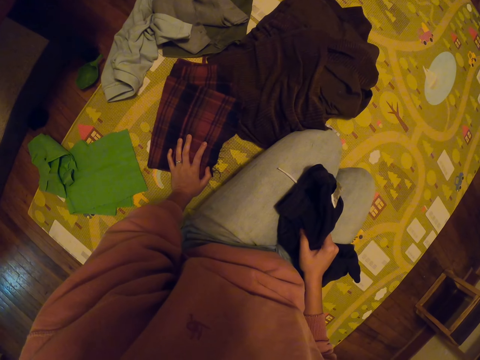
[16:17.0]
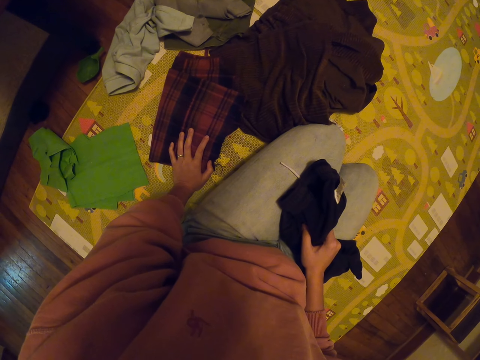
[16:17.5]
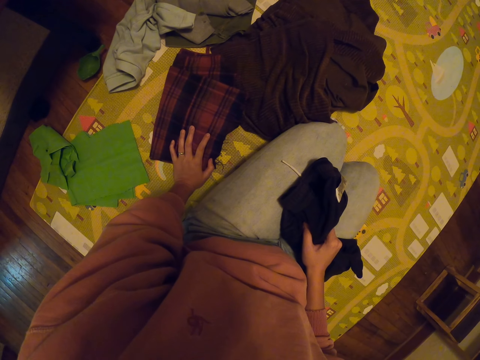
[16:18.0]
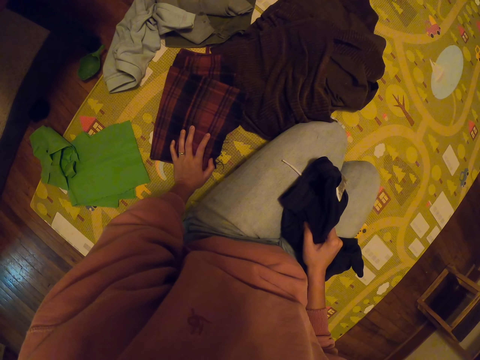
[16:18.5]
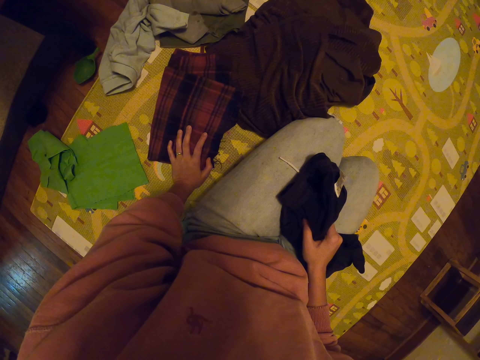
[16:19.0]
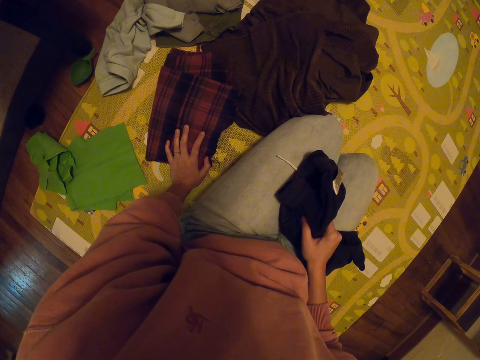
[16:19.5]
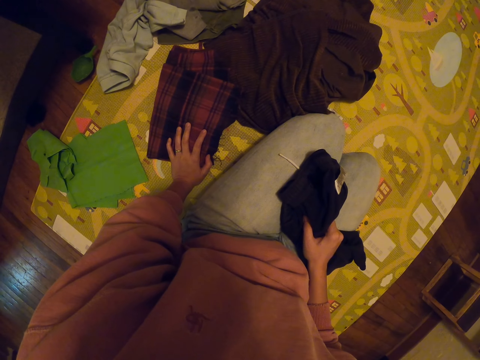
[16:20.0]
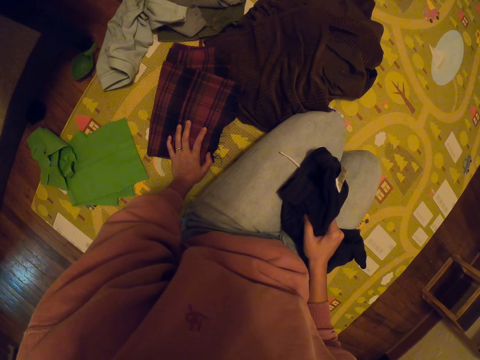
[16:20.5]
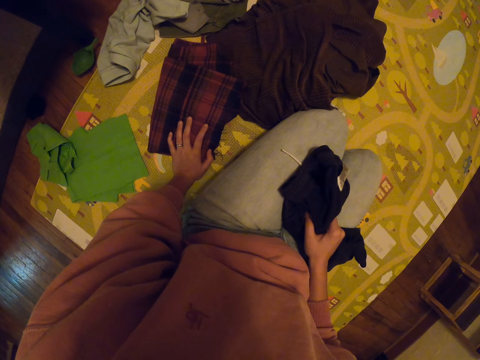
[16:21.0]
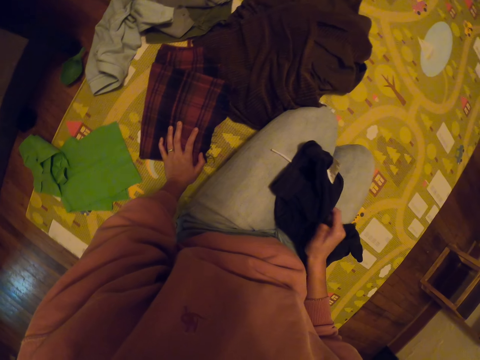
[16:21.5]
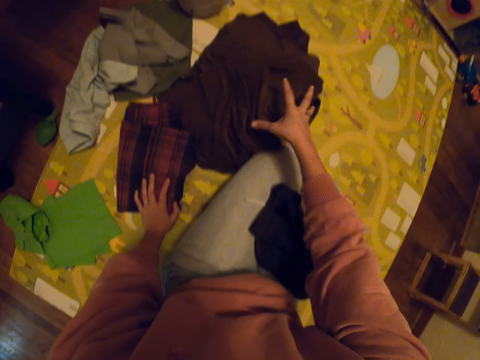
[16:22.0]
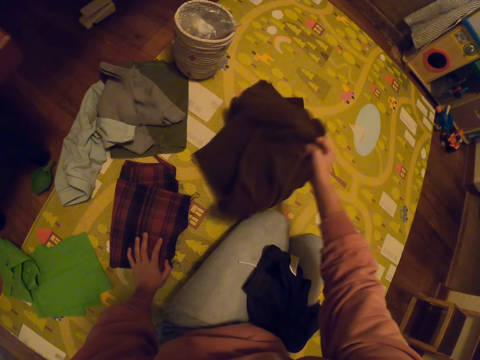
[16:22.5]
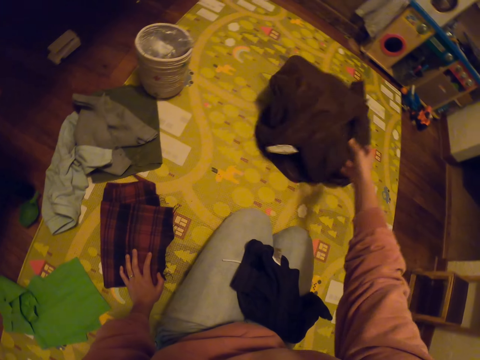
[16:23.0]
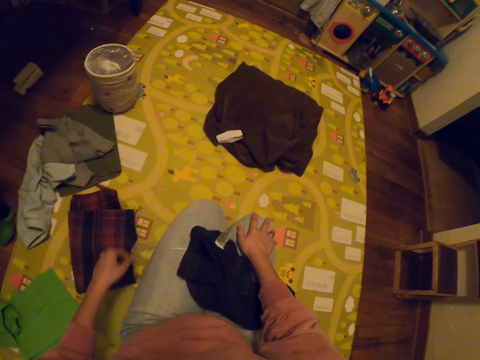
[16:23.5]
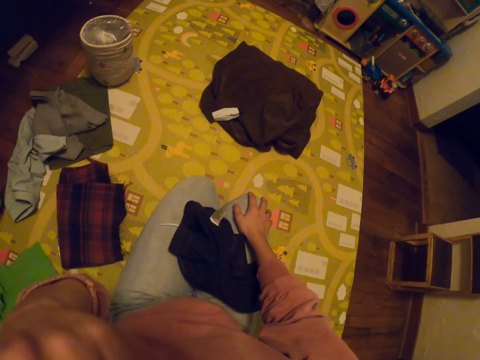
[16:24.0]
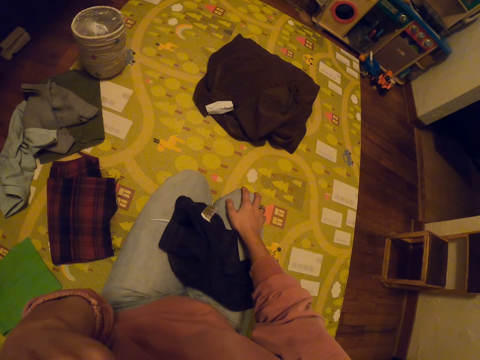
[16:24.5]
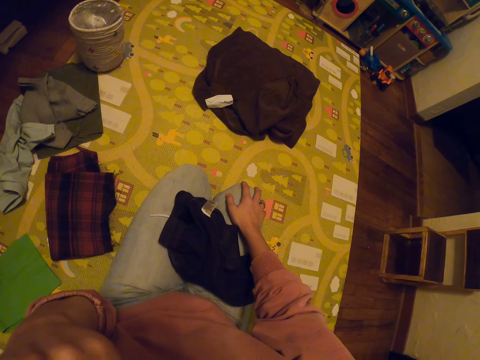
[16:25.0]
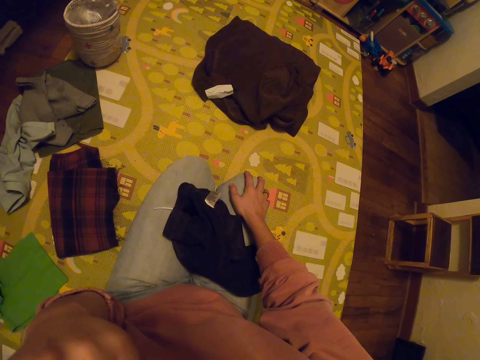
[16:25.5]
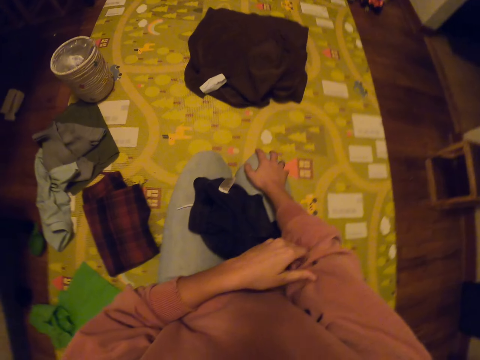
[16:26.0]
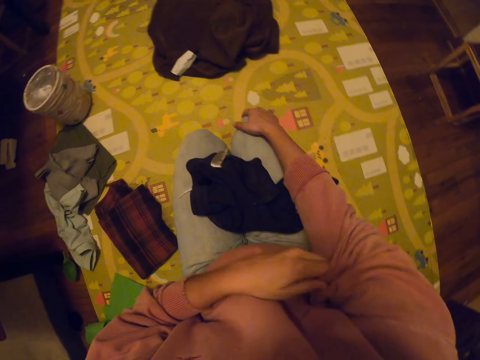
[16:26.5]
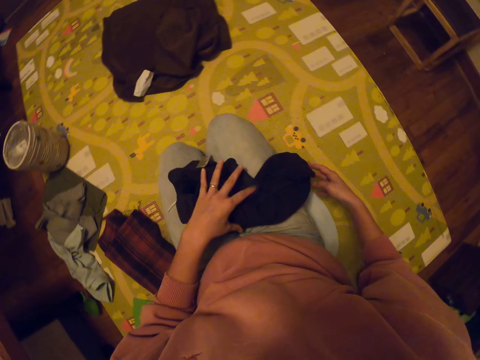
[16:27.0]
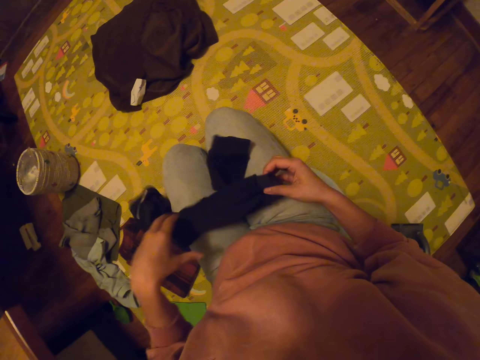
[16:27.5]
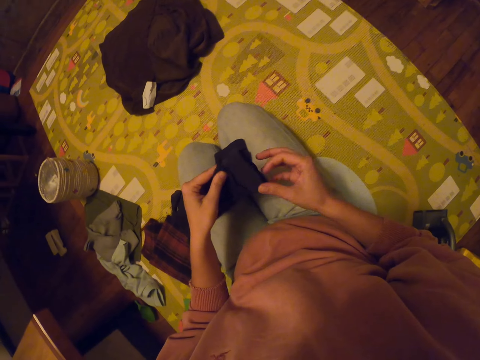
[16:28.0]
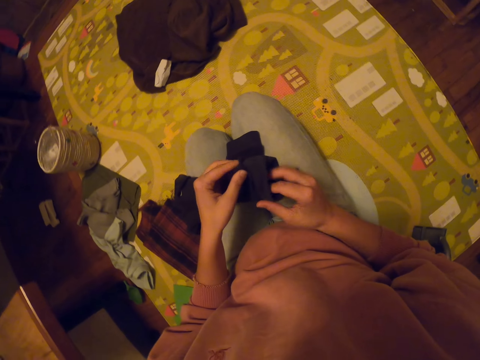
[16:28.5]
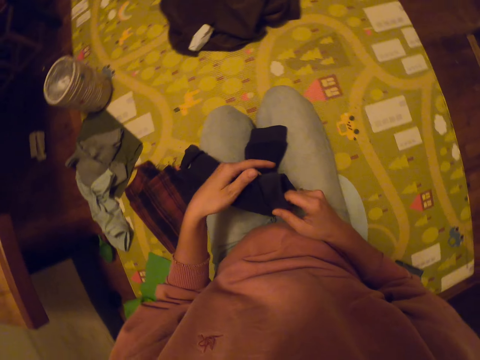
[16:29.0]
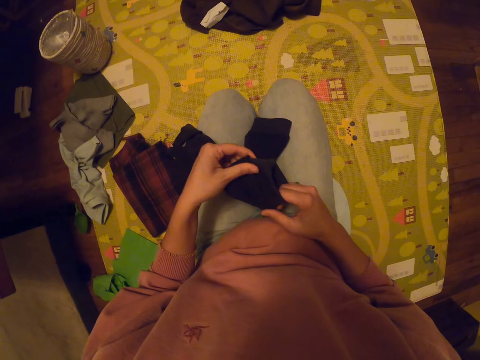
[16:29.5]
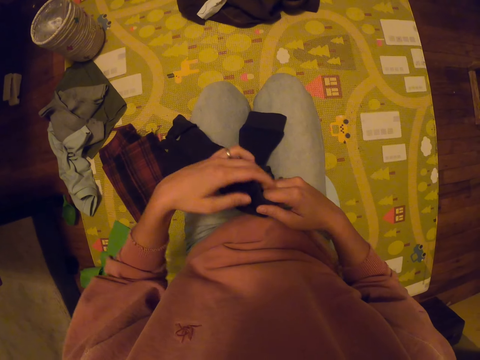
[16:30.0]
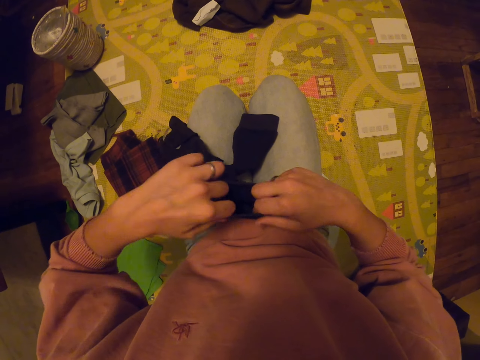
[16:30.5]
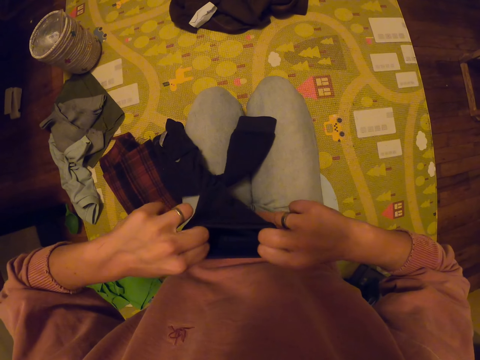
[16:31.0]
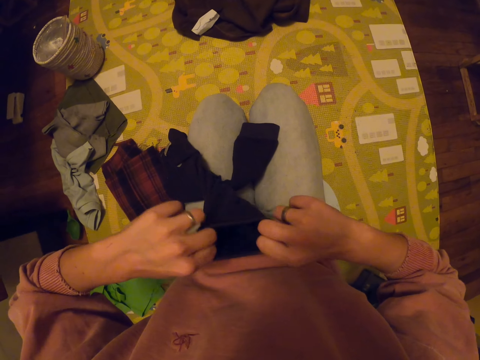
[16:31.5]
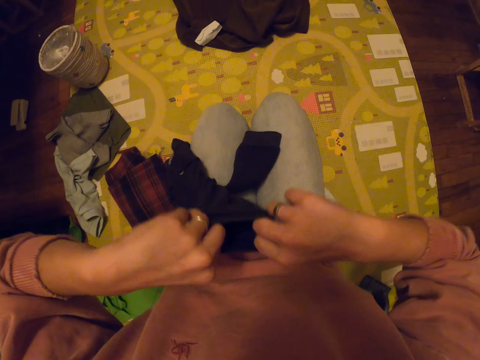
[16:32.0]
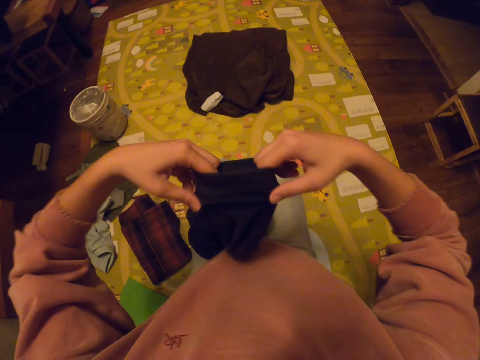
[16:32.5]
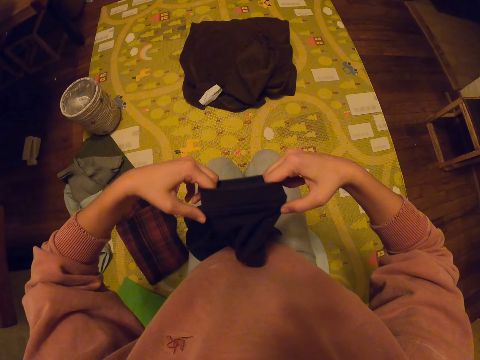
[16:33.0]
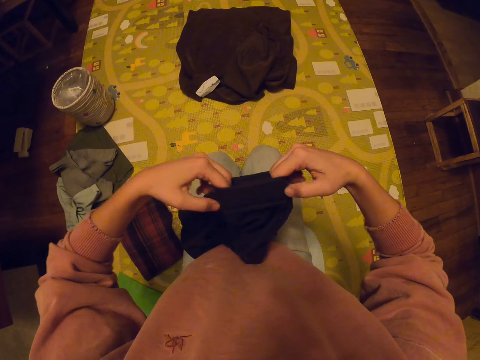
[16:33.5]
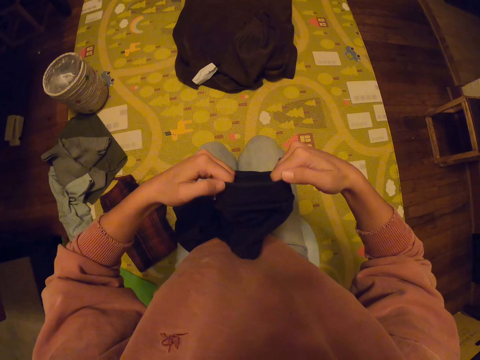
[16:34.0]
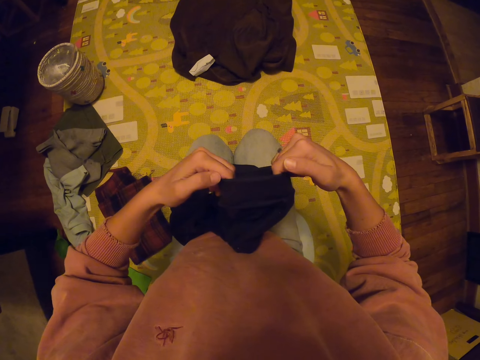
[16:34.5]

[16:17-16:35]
The camera wearer places a hand on the clothes. They pick up the clothes. They raise a hand. They pull the sweater. They hold the clothes. They check the cloth.

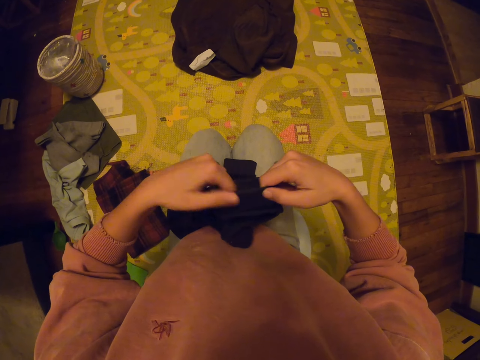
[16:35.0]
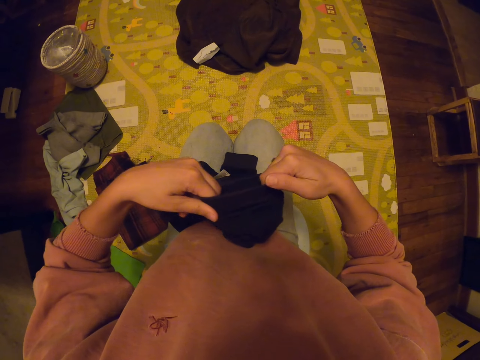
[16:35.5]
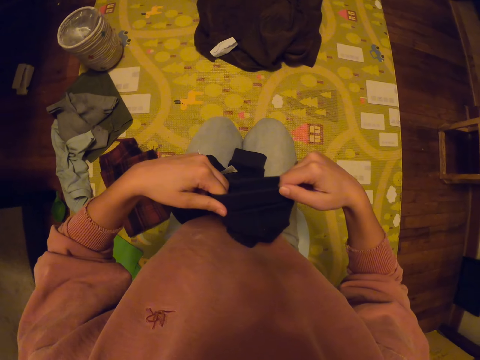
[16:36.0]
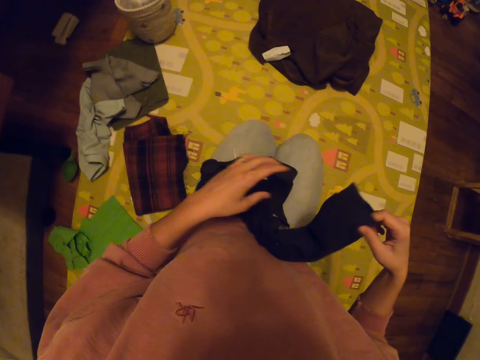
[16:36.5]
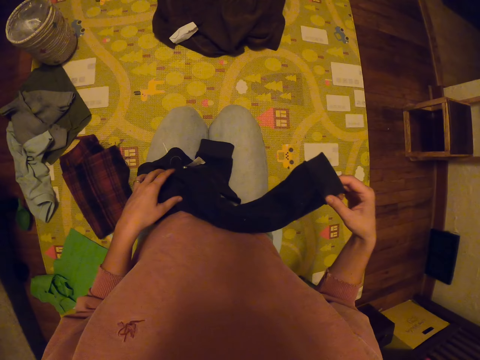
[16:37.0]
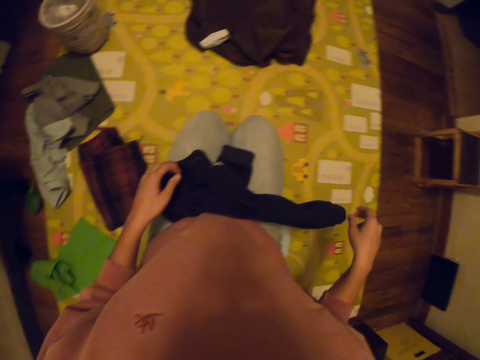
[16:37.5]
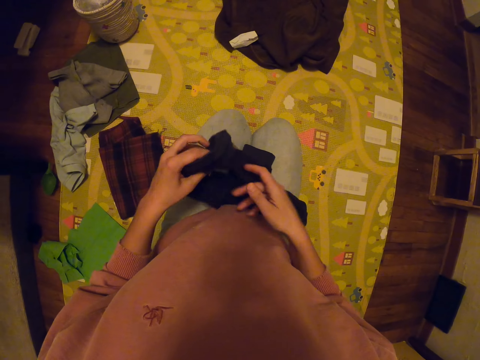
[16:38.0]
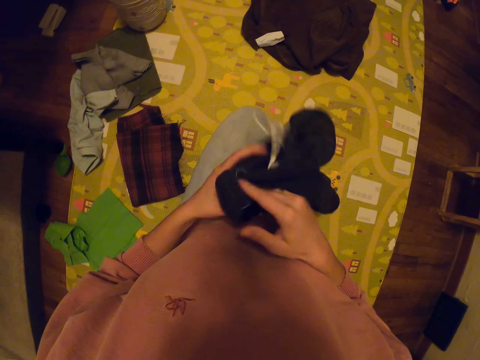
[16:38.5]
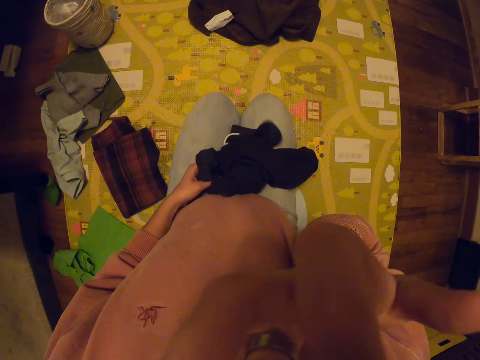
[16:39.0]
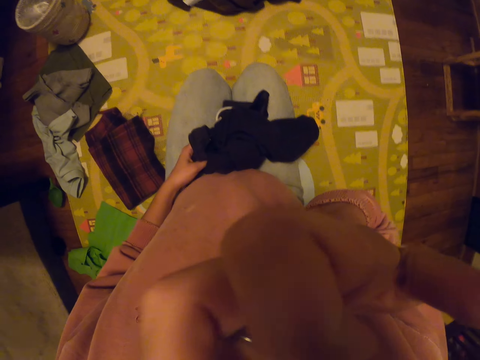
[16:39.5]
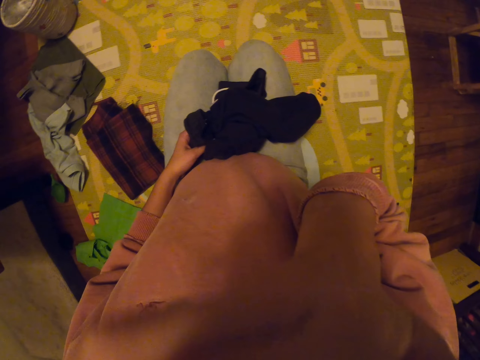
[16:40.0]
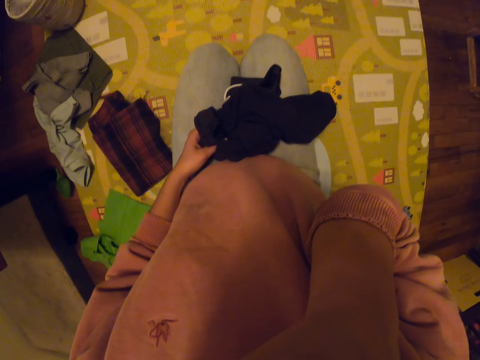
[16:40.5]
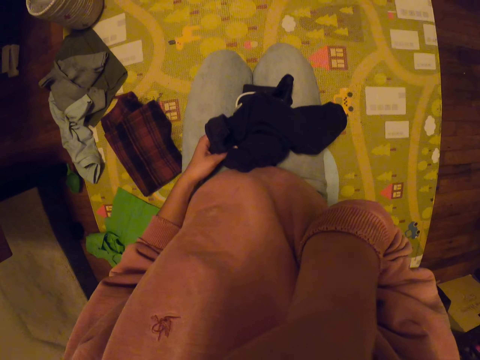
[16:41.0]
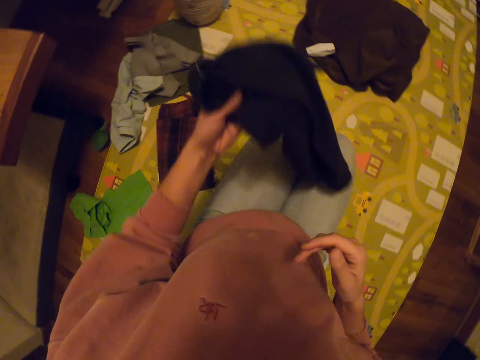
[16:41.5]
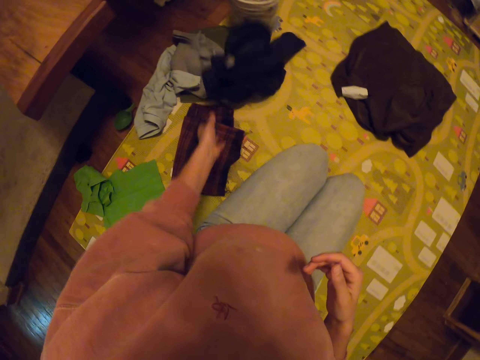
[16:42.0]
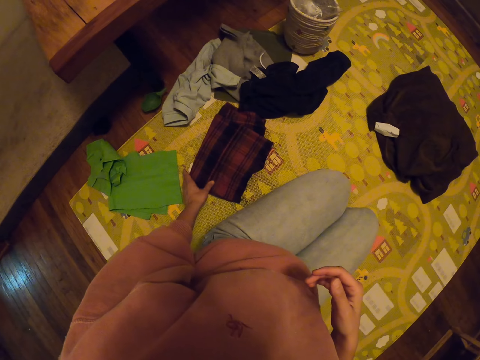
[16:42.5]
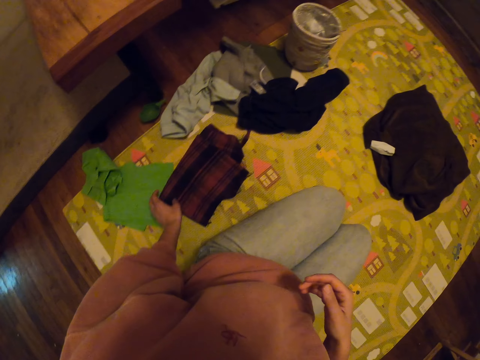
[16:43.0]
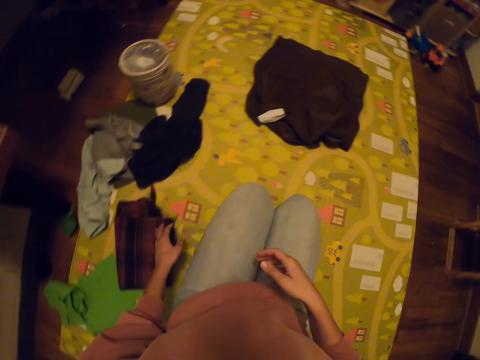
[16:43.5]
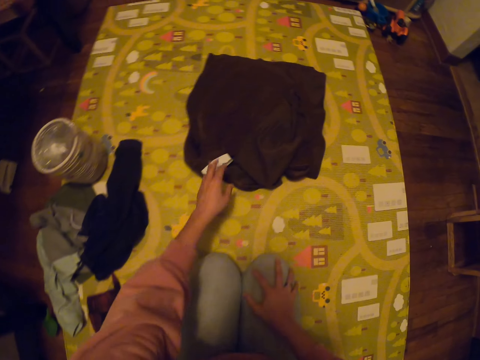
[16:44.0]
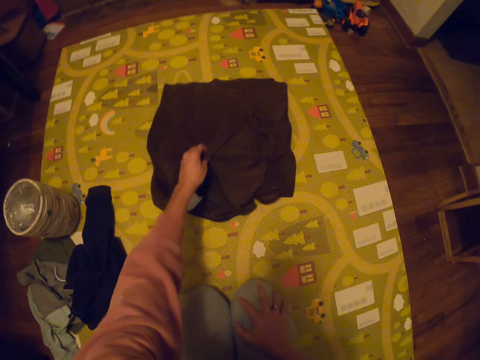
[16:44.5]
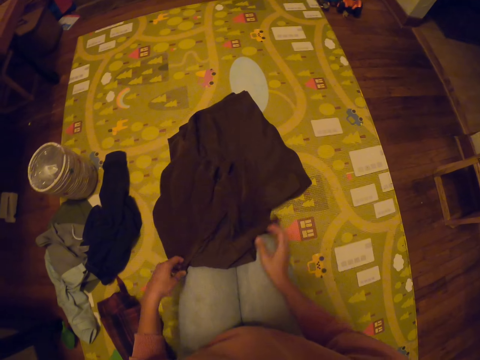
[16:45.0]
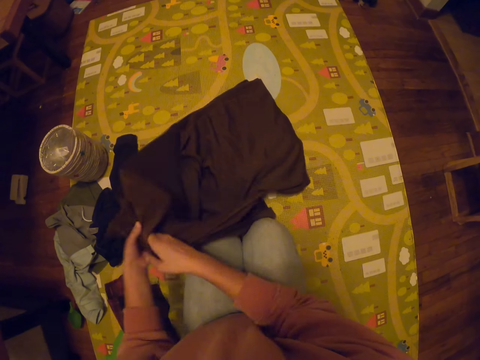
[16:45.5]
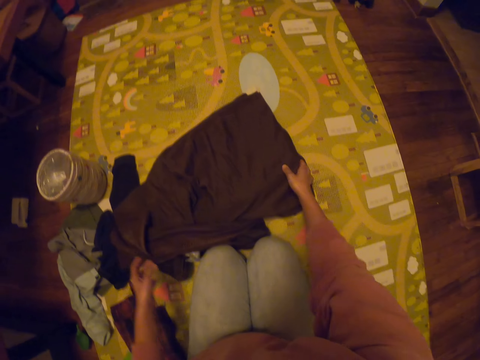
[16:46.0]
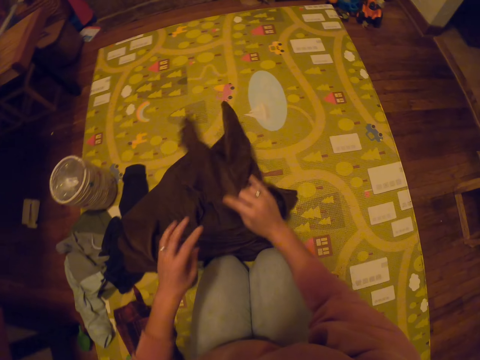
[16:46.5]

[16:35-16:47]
The camera wearer wraps the face. They raise a hand. They place the clothes on the floor. They hold the clothes.
